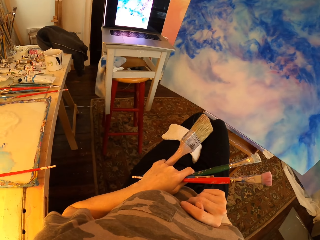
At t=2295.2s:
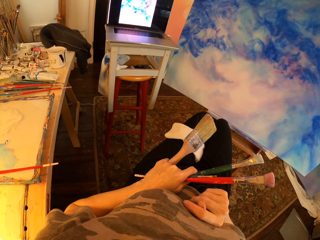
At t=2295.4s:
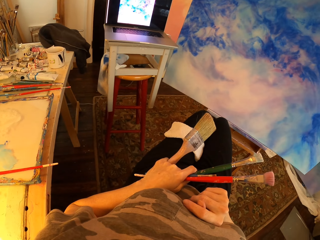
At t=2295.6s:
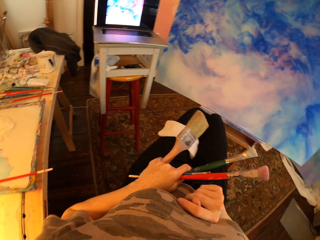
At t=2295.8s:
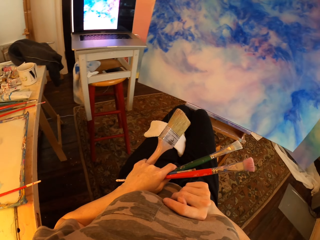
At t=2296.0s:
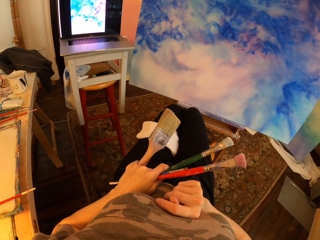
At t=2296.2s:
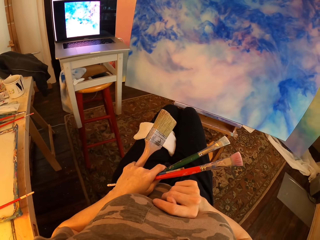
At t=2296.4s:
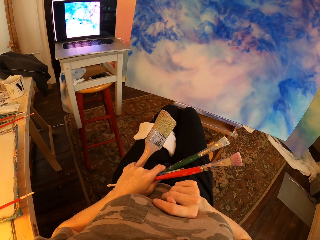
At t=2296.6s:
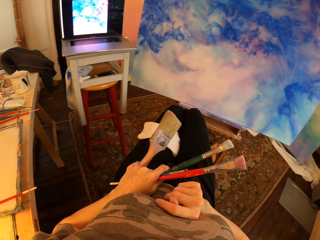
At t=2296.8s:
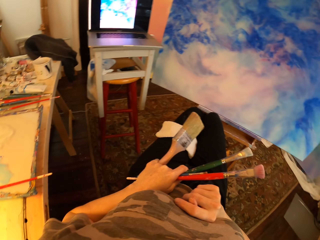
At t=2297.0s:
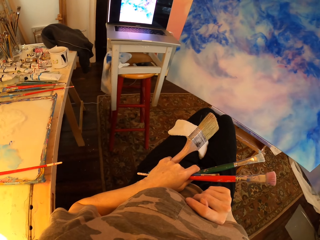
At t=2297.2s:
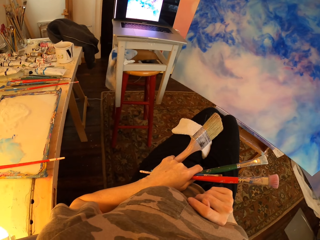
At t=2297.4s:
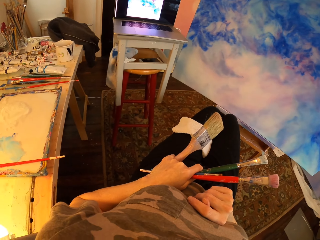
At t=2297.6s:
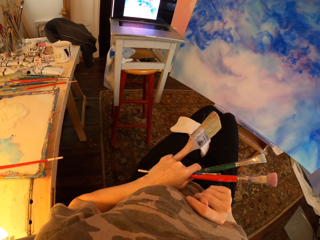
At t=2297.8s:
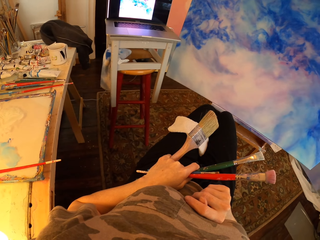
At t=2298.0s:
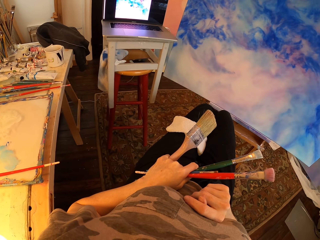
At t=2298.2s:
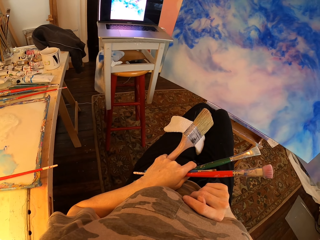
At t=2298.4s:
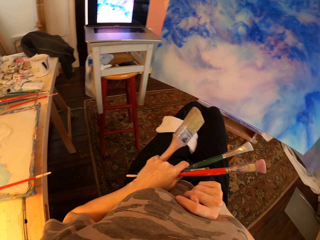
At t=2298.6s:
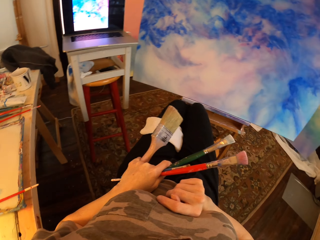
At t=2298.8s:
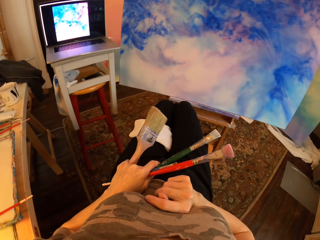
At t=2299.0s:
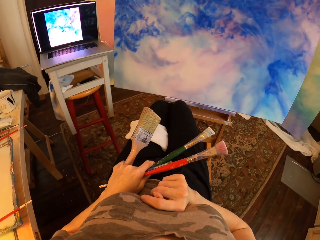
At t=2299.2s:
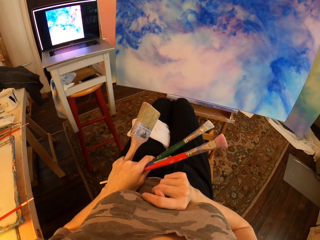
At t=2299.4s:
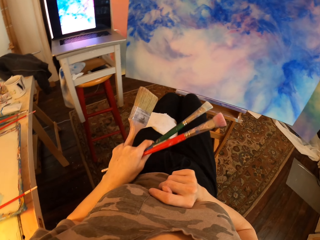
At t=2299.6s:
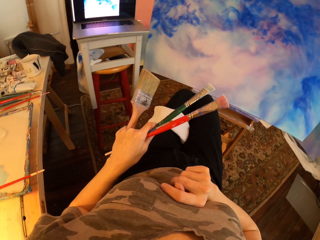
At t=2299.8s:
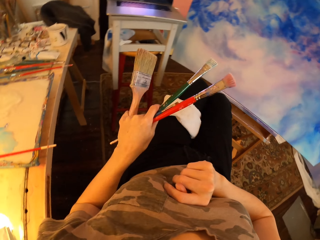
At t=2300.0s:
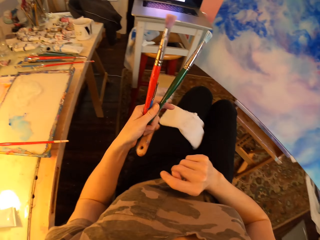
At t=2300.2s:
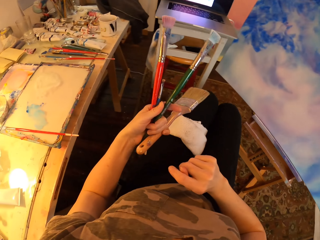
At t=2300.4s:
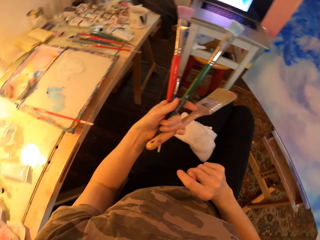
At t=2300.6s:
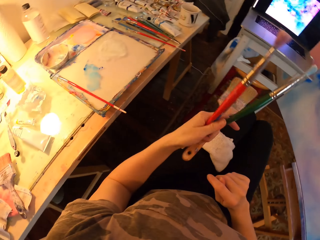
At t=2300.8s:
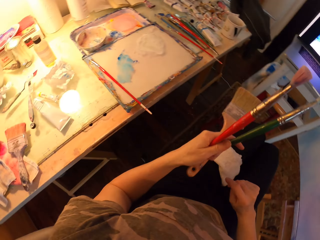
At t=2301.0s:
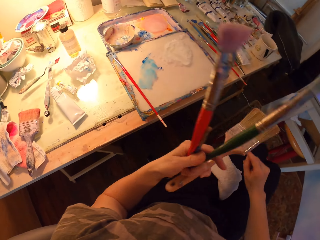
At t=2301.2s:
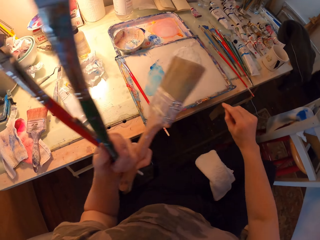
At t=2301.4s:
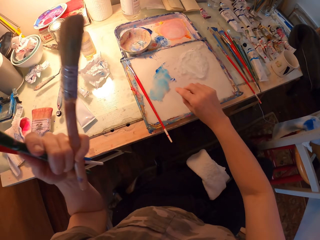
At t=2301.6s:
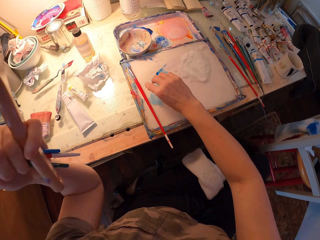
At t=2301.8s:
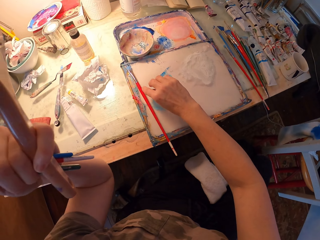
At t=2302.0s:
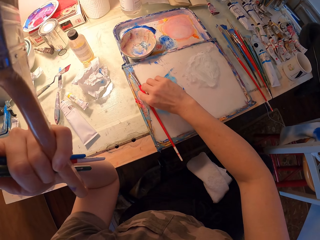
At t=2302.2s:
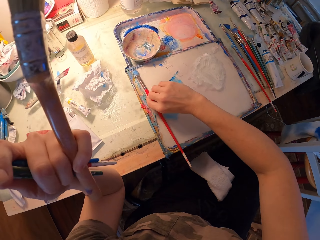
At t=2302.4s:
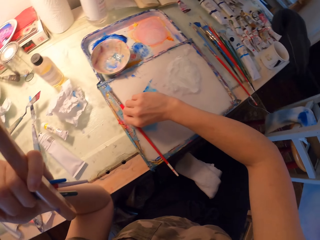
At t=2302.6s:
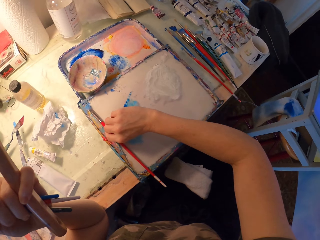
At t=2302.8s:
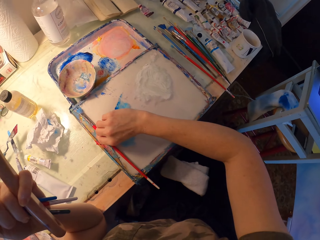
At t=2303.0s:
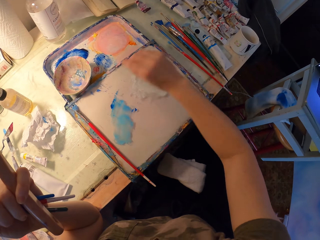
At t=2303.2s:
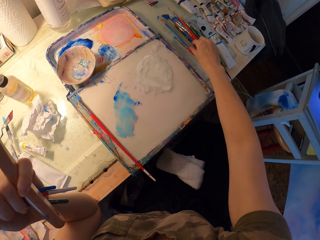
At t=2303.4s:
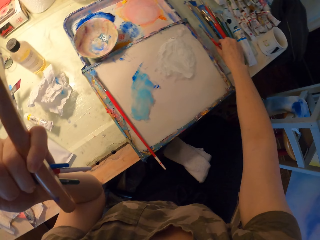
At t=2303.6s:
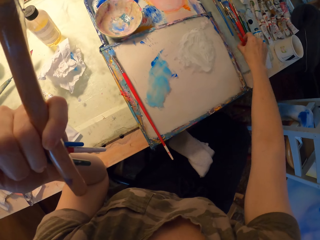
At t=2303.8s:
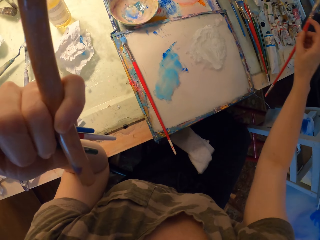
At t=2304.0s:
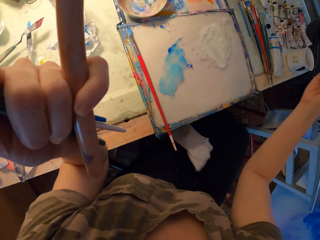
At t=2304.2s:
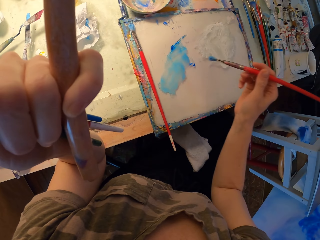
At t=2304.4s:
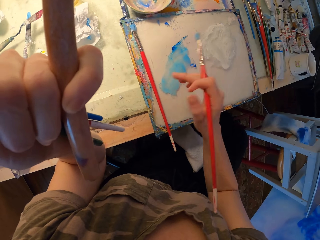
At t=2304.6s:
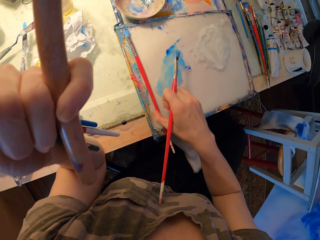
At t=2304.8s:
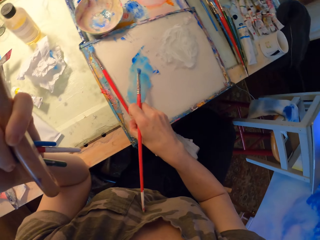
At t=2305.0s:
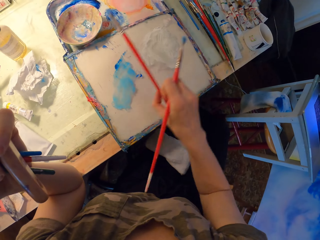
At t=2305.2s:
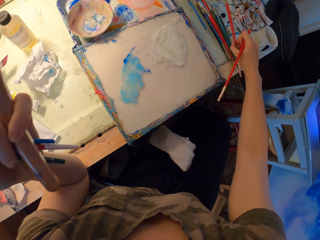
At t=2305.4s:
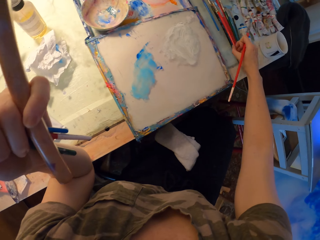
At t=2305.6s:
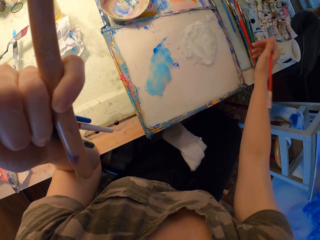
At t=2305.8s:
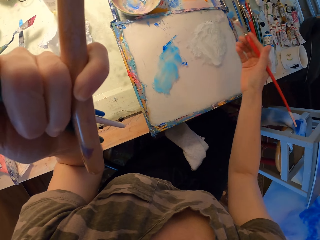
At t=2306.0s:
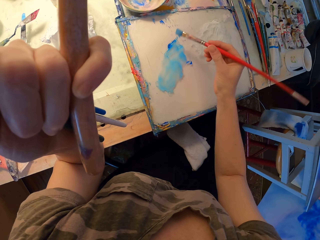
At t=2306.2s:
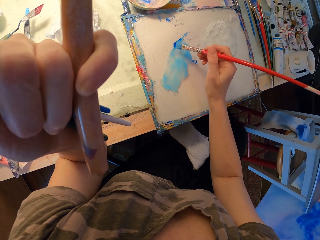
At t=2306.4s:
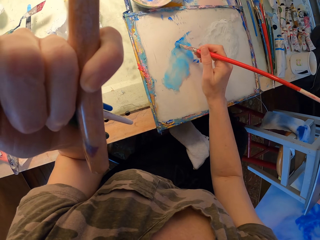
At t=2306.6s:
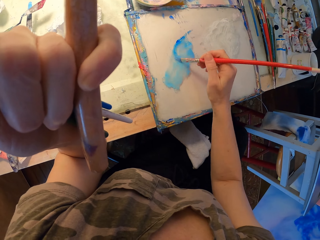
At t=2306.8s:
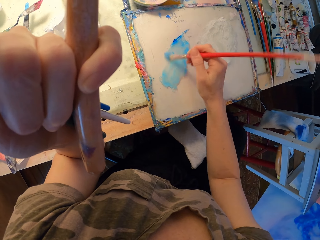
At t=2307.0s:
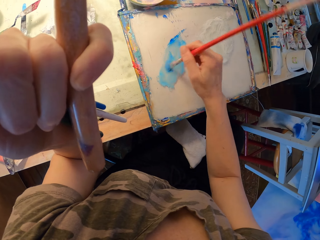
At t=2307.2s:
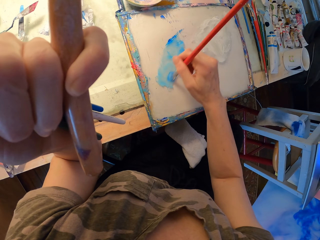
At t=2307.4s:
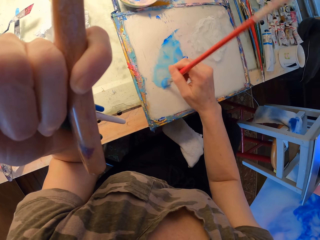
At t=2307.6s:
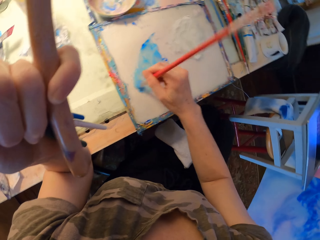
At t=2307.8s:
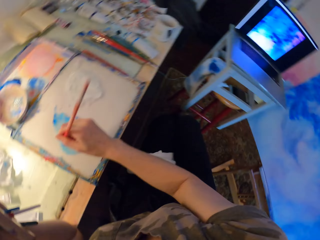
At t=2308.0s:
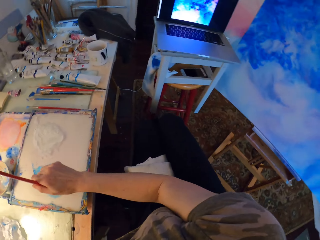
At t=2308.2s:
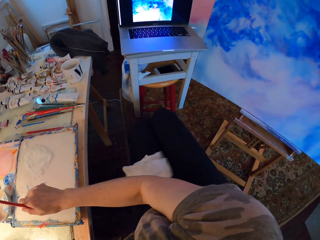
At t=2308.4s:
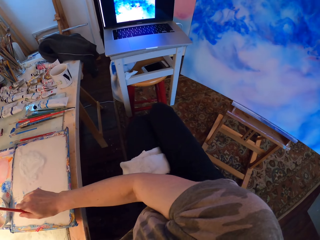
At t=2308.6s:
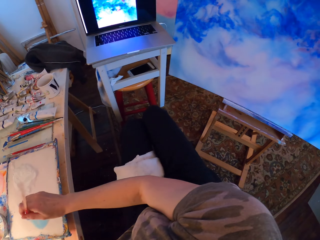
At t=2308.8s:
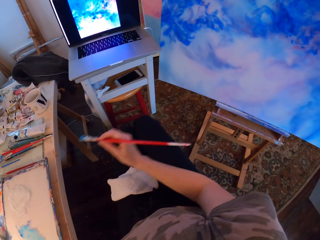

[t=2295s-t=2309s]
The camera wearer looks around. They turn around and hold brushes. They hold the brushes again. They touch a brush from the table. They pick up the brush from the table. They hold the brushes and move an art brush to the other side. They put a brush on the table. They hold the brushes and rub the art brush in paint. They dip the brush in the water color.

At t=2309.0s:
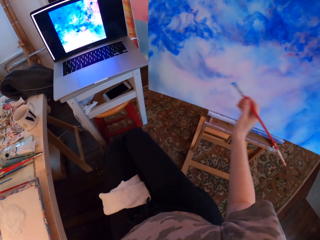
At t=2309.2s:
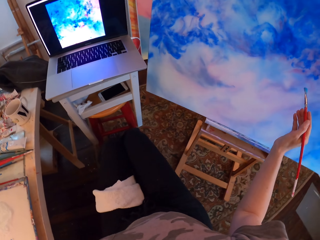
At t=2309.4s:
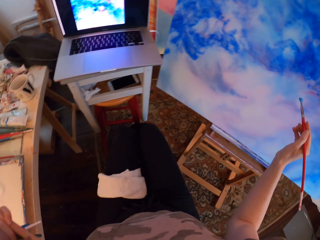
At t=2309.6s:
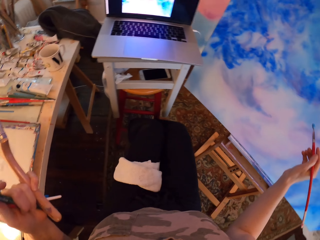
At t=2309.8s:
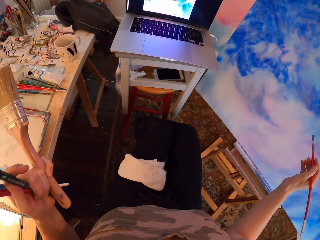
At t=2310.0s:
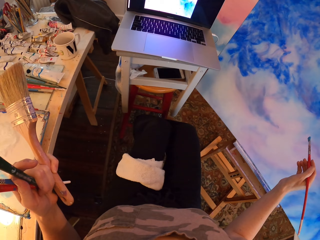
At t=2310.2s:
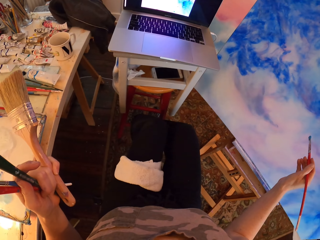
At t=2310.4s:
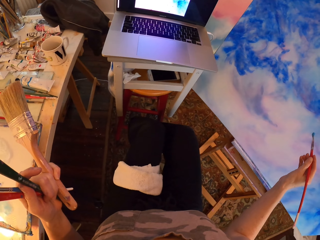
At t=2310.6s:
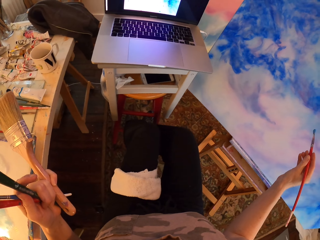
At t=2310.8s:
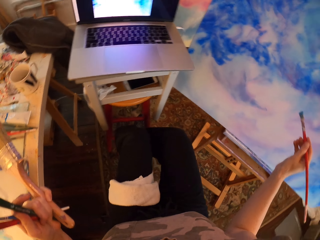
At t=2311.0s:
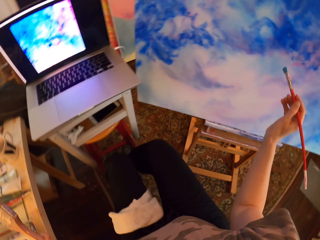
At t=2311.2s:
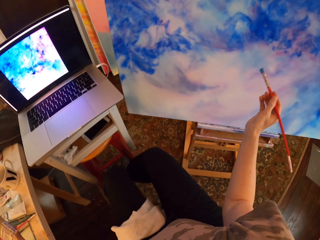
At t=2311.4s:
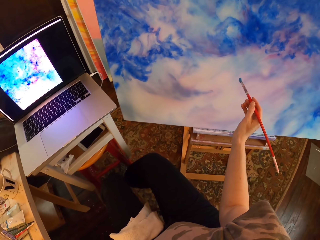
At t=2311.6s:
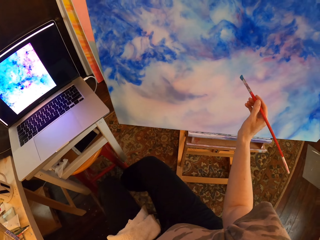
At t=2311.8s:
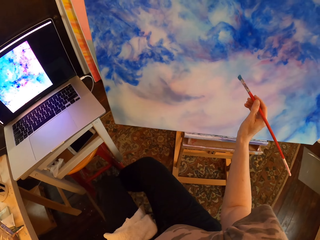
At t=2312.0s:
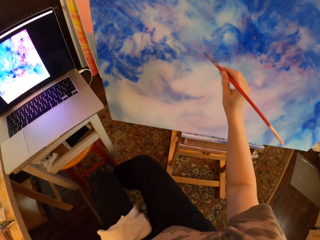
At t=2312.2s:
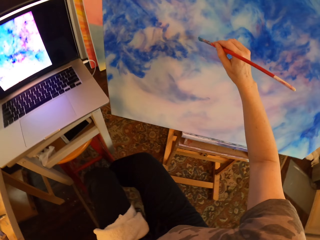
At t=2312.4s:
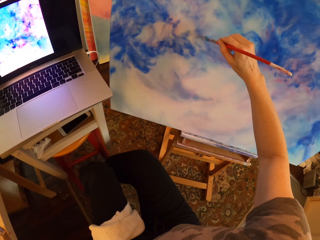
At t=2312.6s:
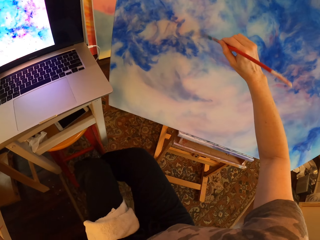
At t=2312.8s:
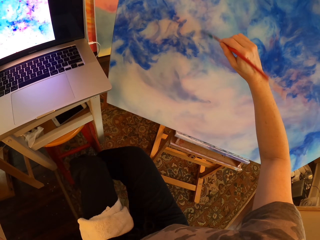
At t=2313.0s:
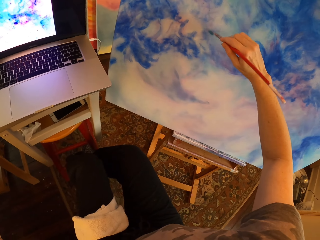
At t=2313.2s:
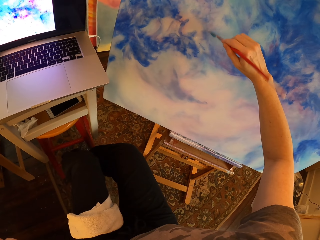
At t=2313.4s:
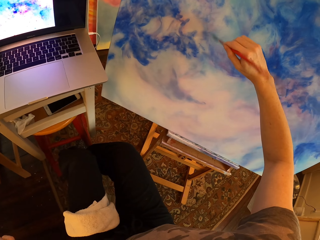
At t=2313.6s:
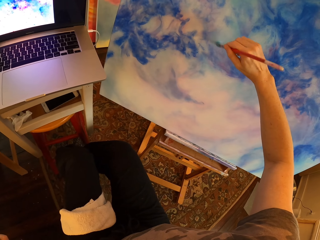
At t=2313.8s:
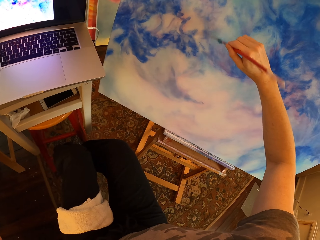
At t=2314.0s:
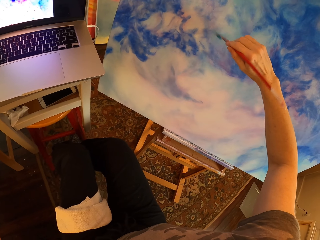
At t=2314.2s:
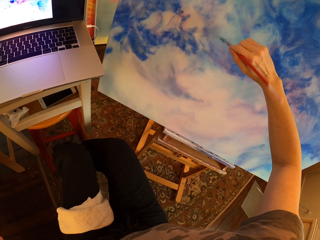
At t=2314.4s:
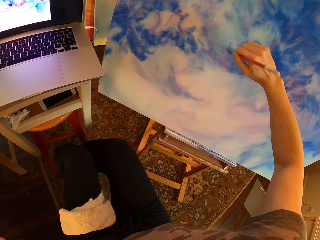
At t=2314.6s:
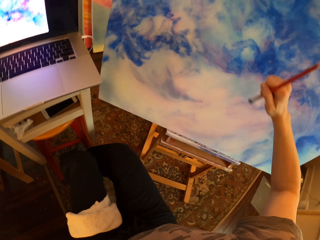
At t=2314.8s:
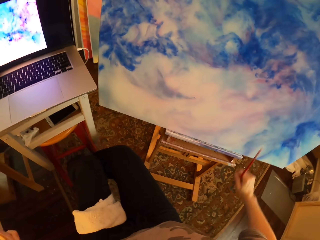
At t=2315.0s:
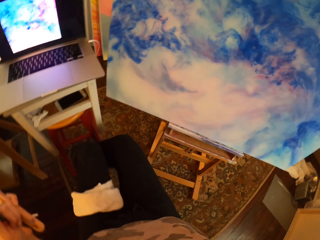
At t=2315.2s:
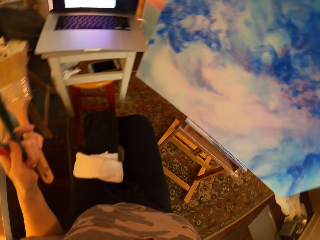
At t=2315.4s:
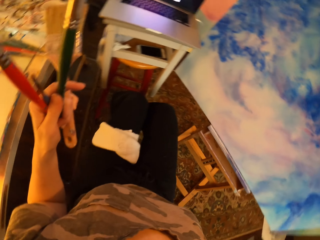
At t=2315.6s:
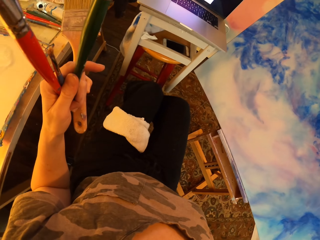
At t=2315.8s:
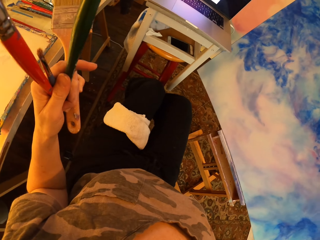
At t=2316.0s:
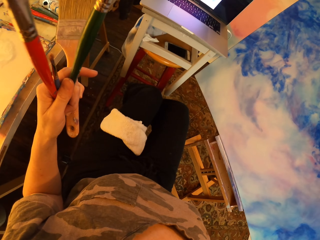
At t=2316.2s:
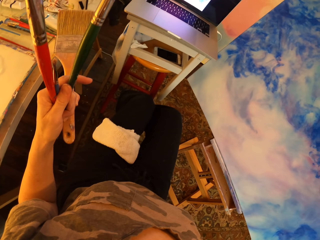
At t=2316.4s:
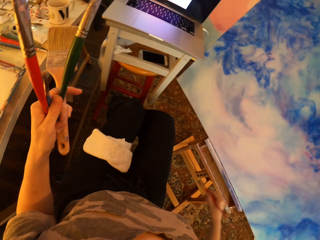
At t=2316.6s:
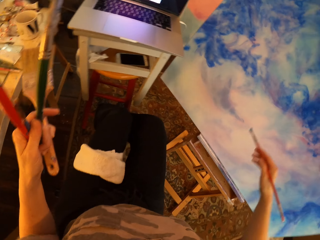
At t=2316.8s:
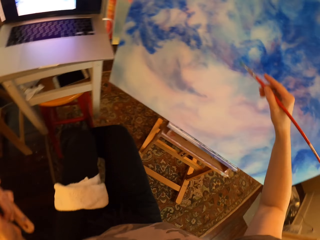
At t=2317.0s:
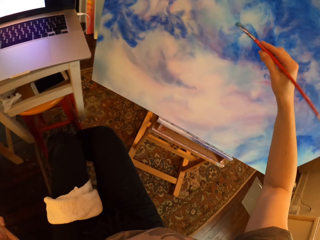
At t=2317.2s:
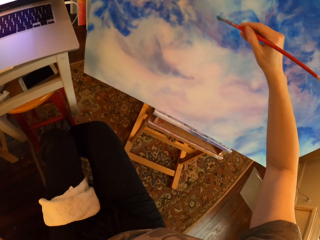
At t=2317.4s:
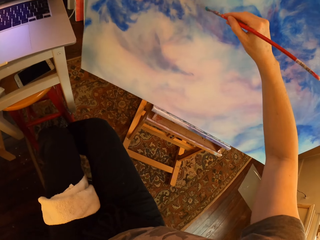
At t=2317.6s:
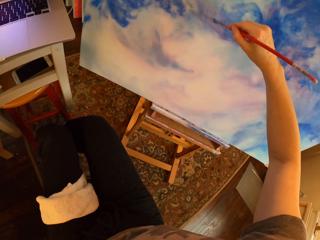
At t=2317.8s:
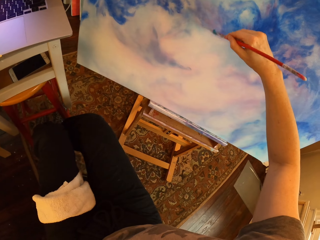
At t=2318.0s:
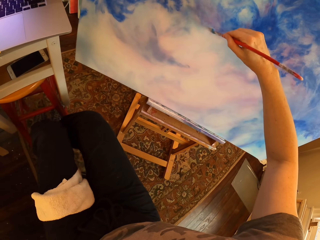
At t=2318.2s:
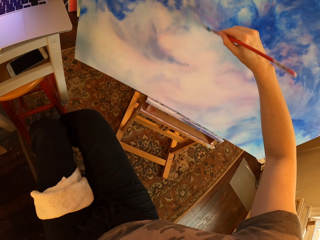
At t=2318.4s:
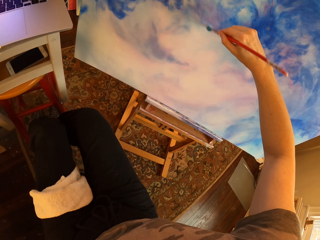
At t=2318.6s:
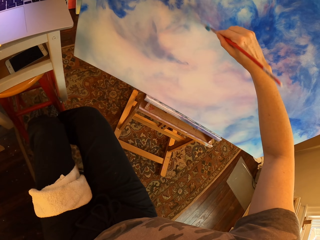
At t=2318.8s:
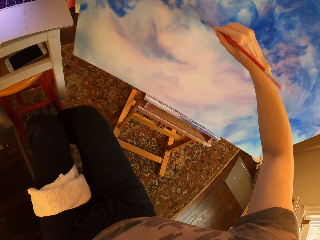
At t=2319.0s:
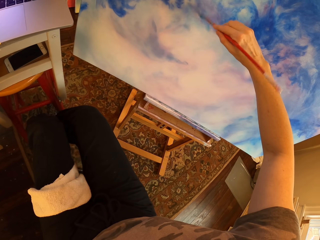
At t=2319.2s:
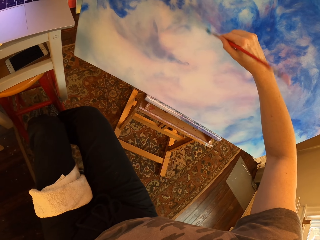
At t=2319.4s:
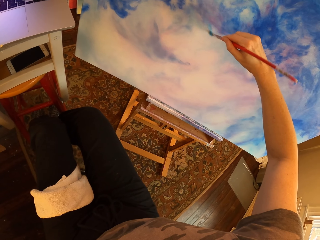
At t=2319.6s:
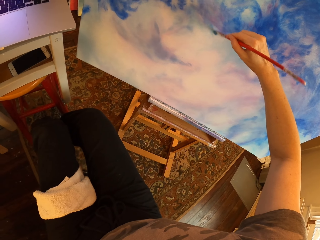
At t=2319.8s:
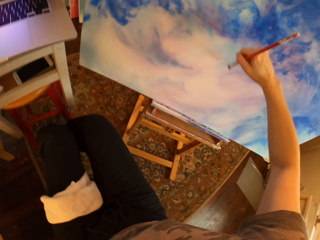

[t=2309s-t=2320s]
The camera wearer gazes at the laptop and holds brushes. They paint the canvas with an art brush. They paint on the palette. They gaze at the laptop and hold the brushes. They paint the canvas with the art brush.
